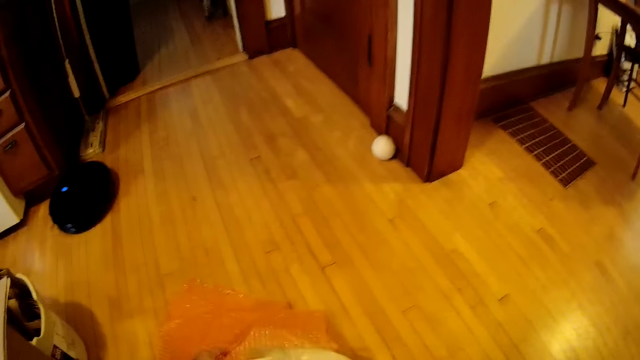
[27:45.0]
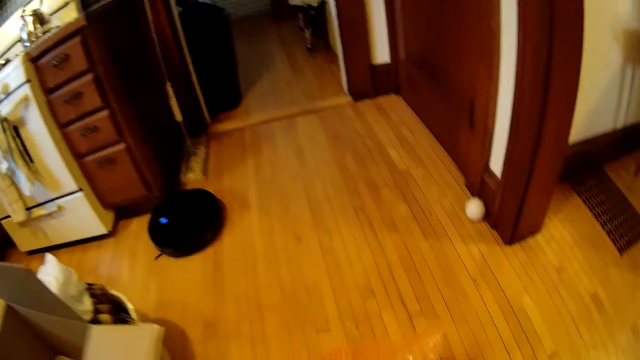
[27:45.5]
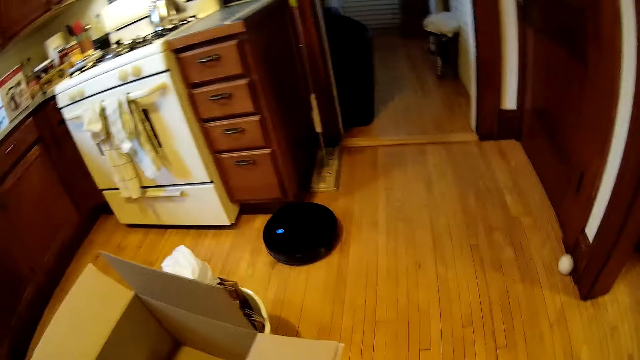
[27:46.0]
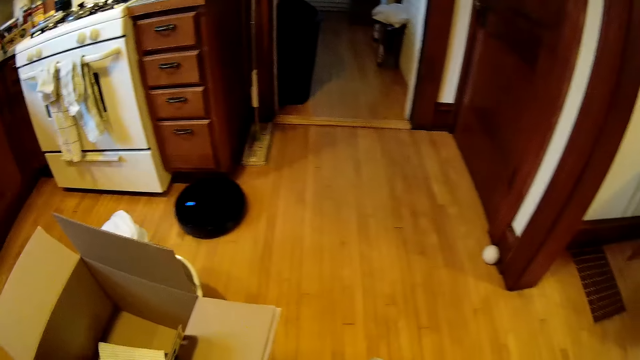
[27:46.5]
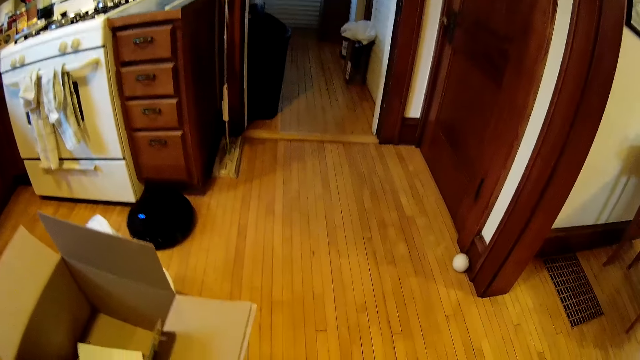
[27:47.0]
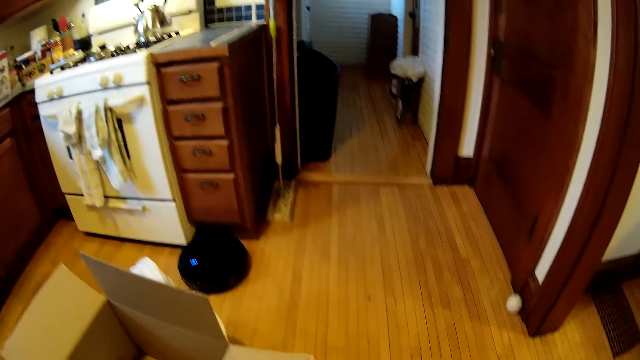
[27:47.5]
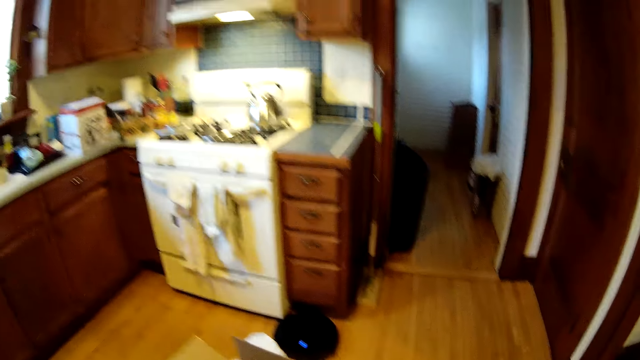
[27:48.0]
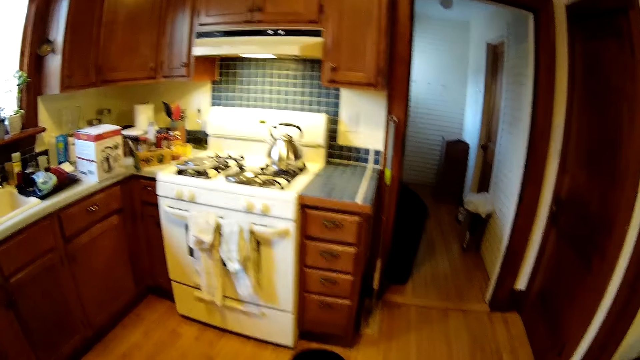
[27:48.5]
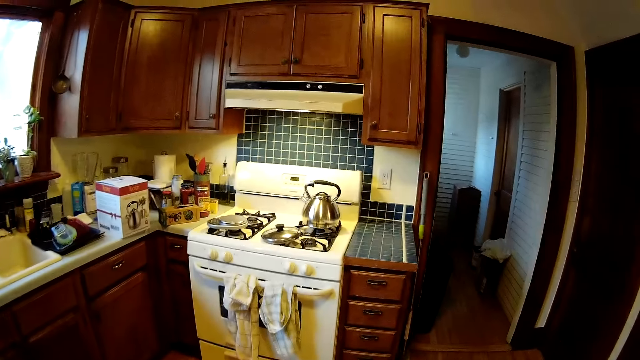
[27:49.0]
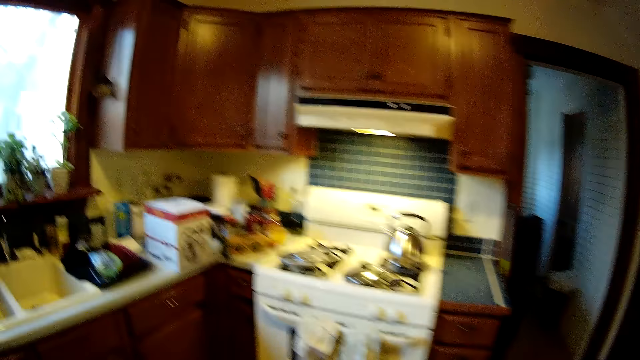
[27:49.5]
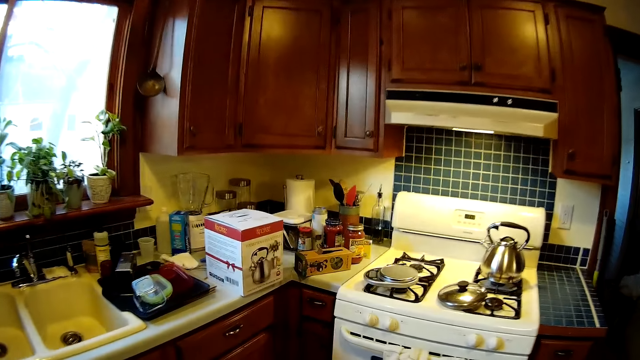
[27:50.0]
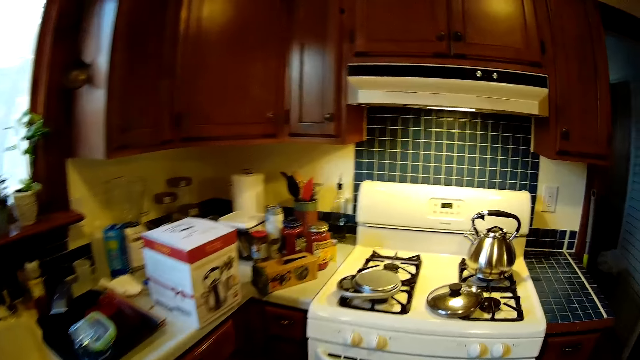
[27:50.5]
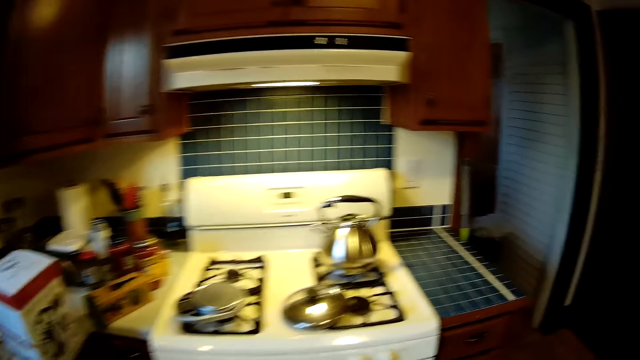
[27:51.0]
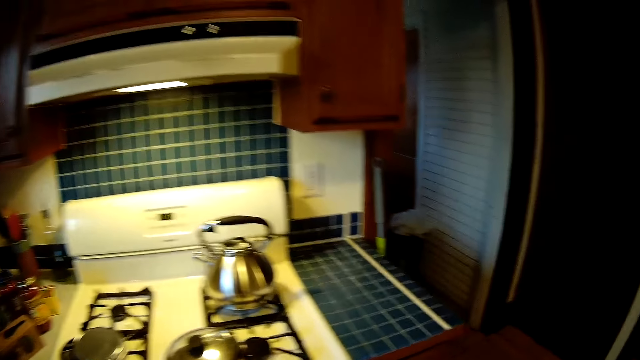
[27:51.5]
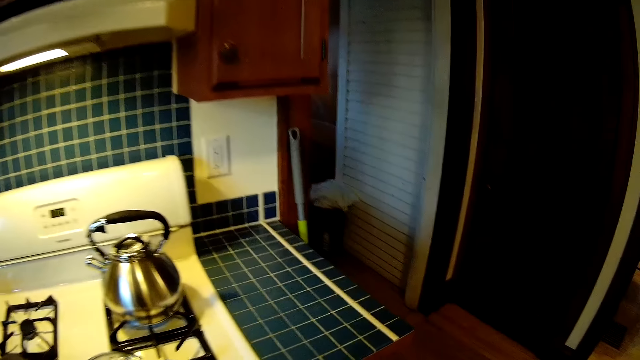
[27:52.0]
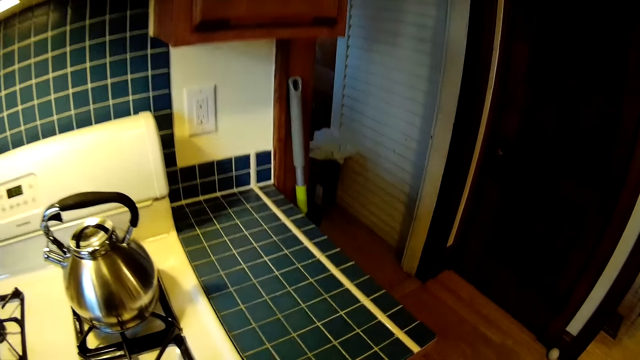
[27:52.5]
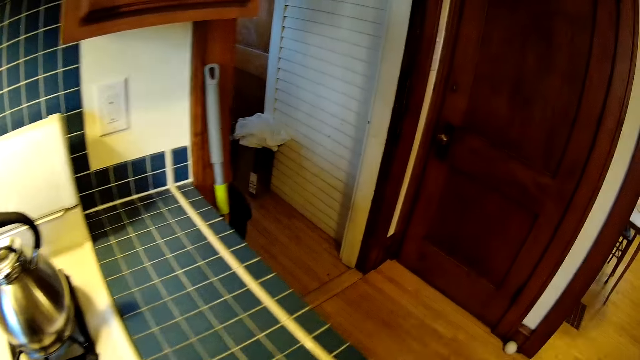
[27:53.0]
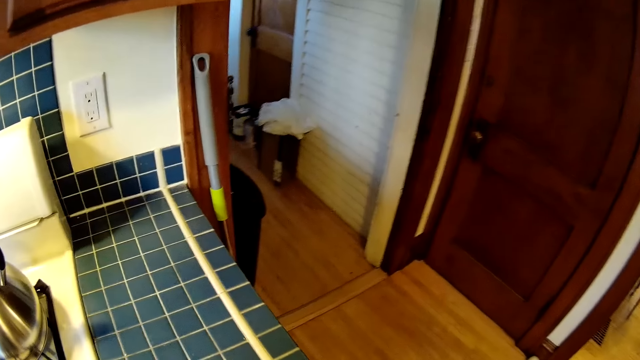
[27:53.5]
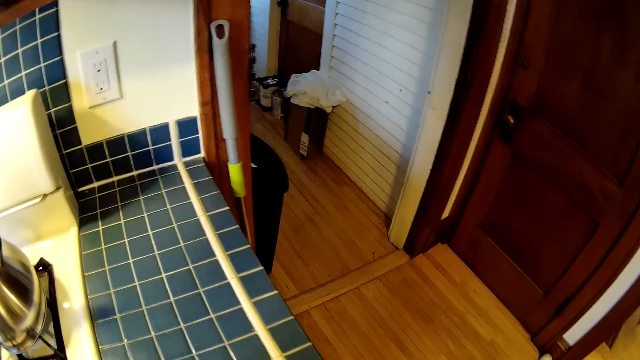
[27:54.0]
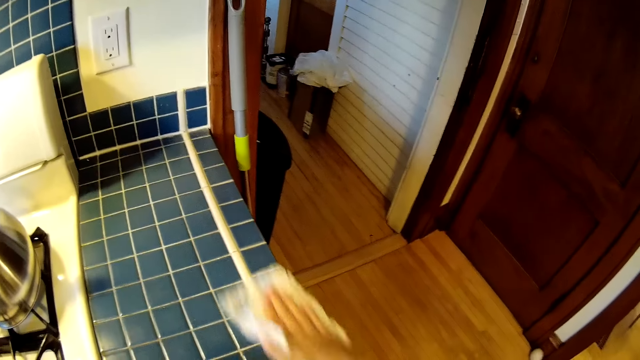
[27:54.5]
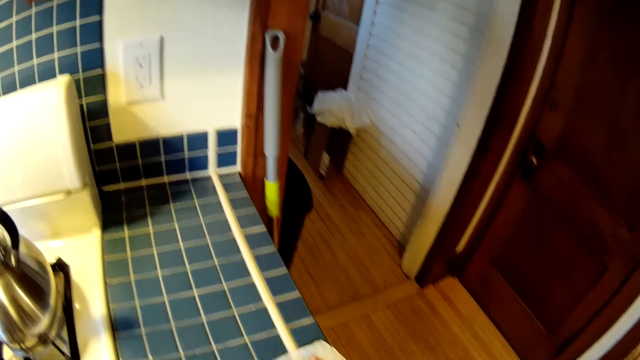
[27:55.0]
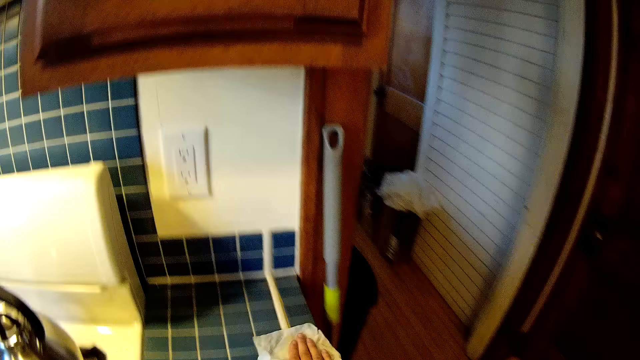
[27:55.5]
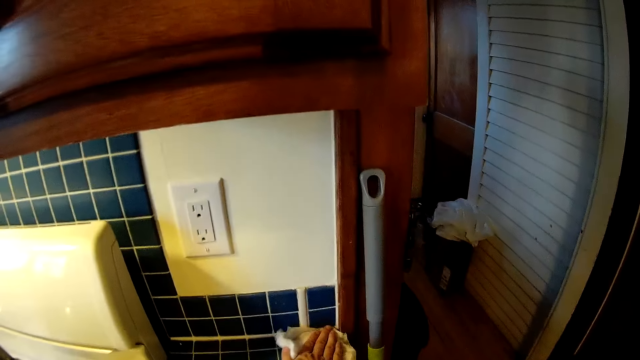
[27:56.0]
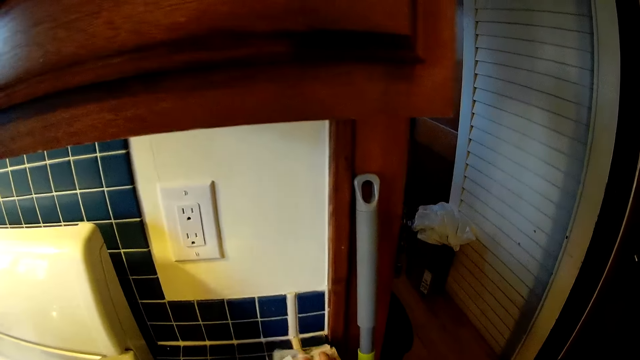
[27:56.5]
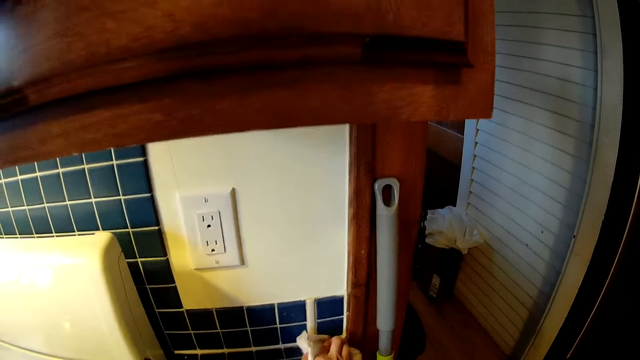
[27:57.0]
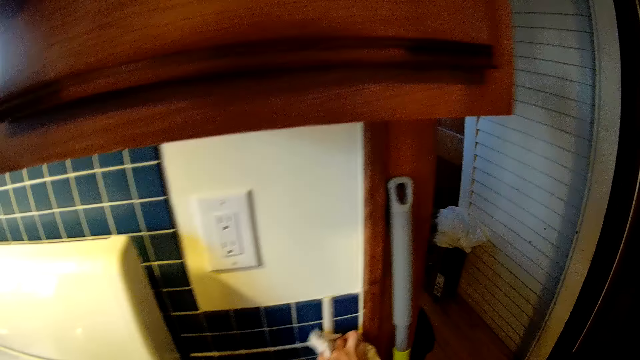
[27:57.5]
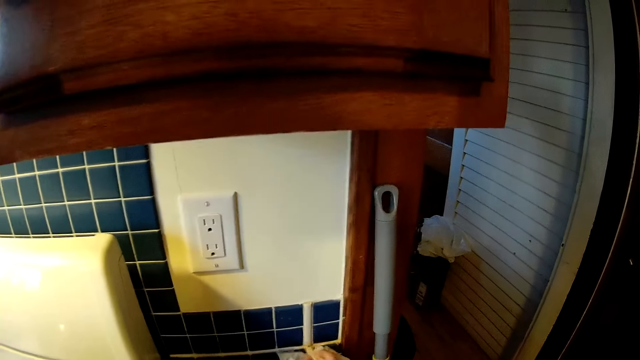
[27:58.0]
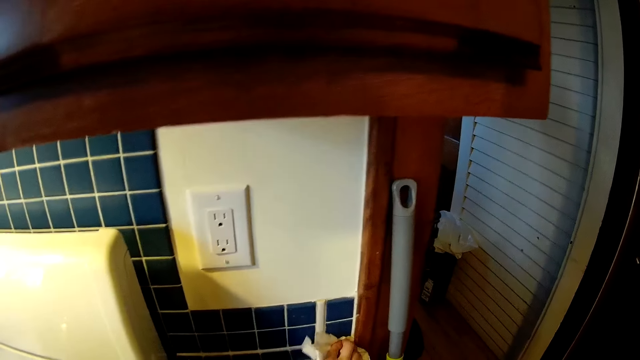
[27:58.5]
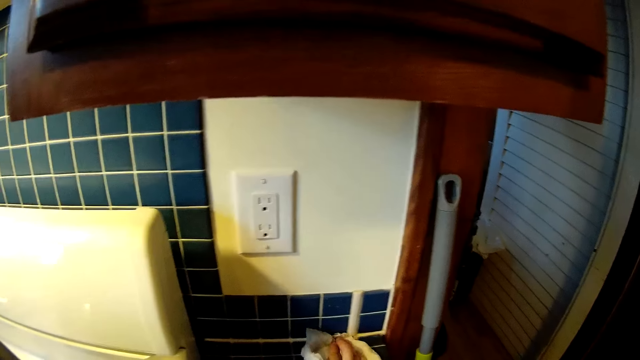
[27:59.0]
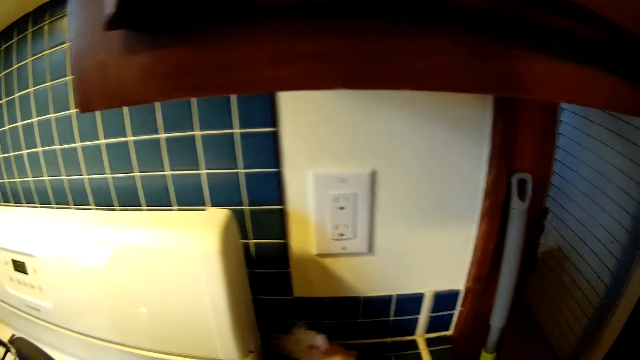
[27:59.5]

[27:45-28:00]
The camera wearer takes a plastic bag from the floor with his right hand. He wipes a kitchen shelf with a sponge with his right hand.

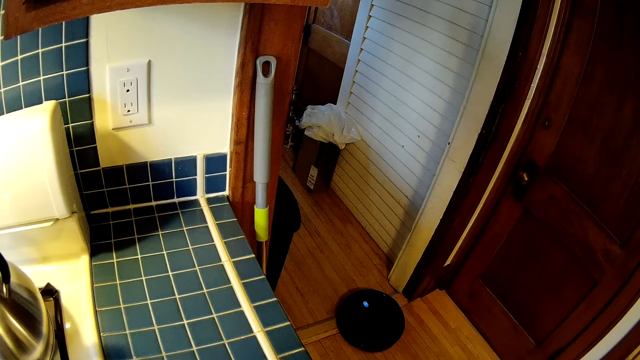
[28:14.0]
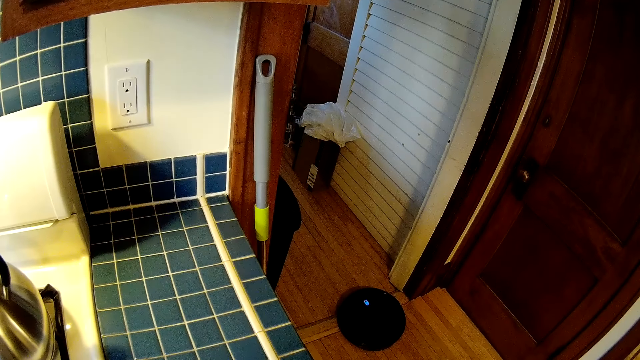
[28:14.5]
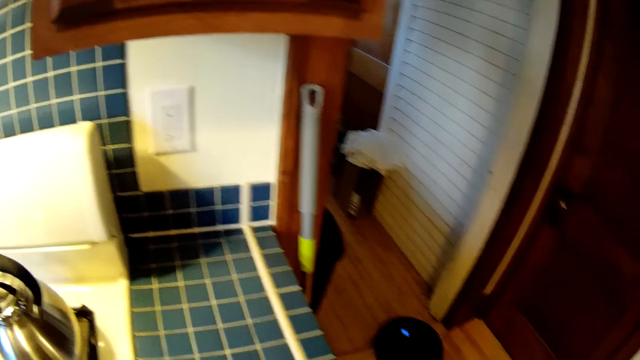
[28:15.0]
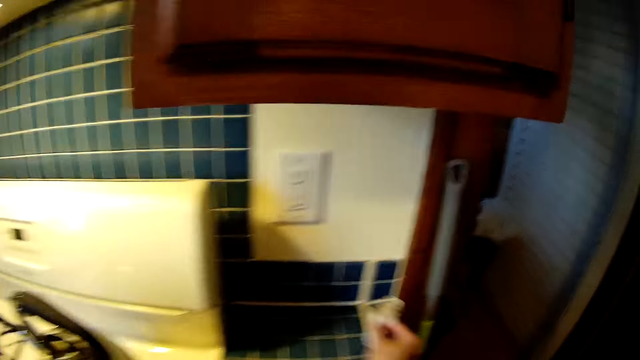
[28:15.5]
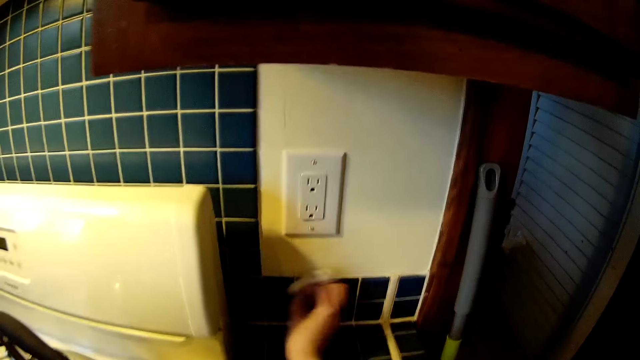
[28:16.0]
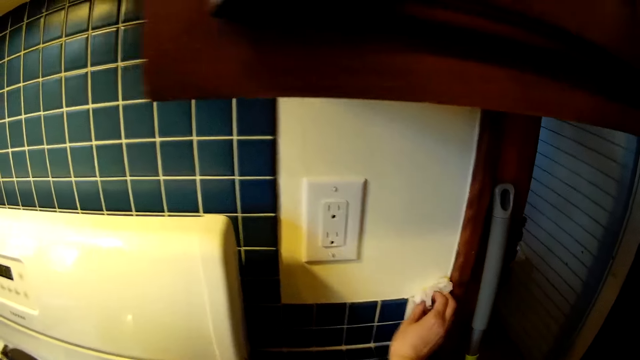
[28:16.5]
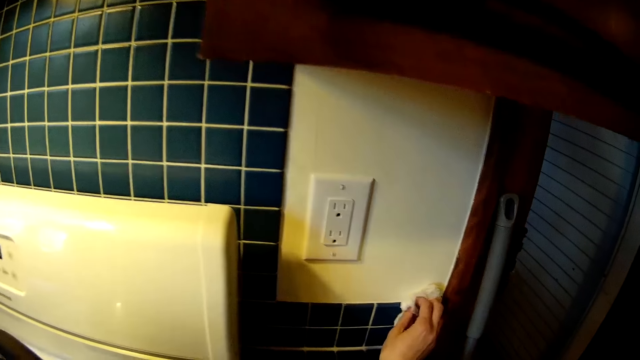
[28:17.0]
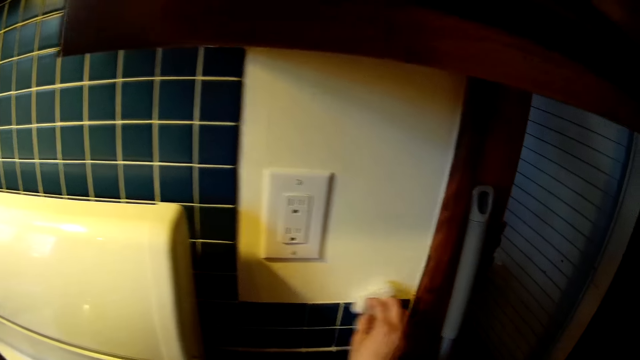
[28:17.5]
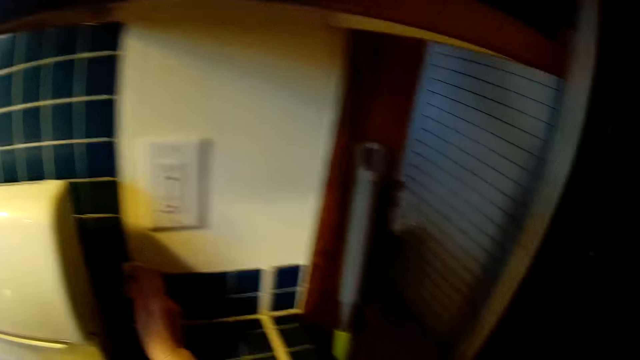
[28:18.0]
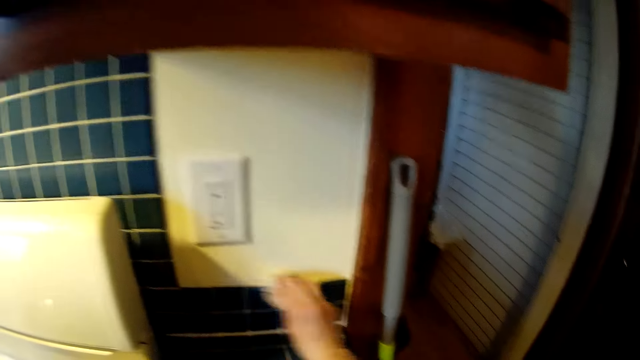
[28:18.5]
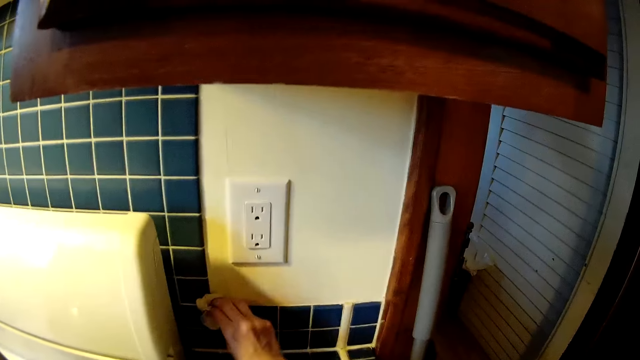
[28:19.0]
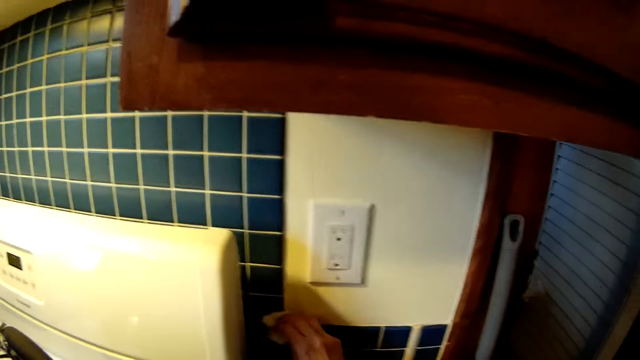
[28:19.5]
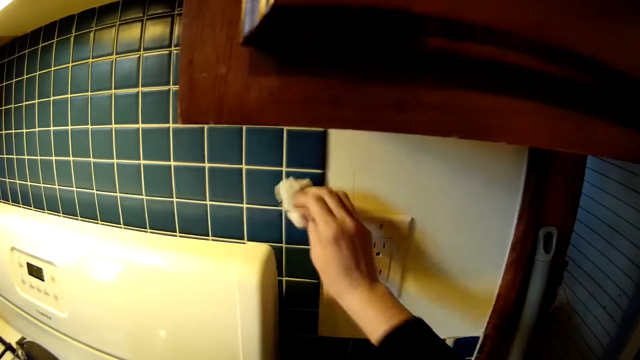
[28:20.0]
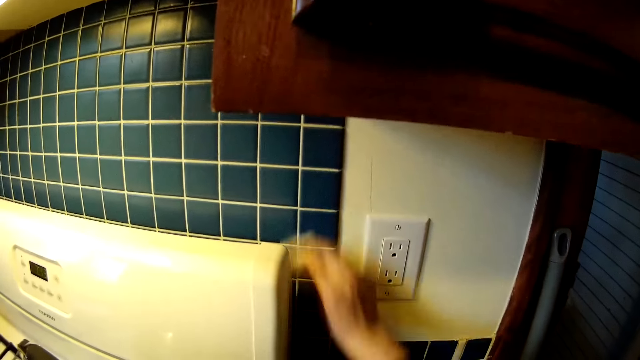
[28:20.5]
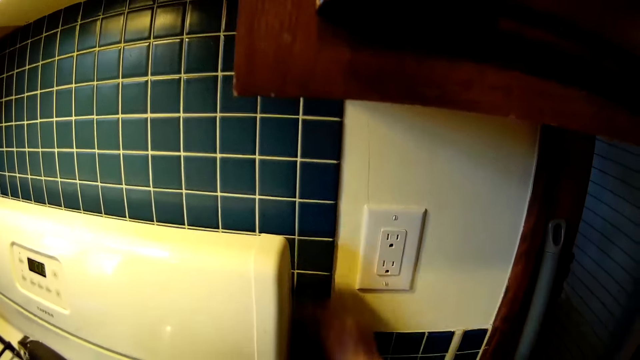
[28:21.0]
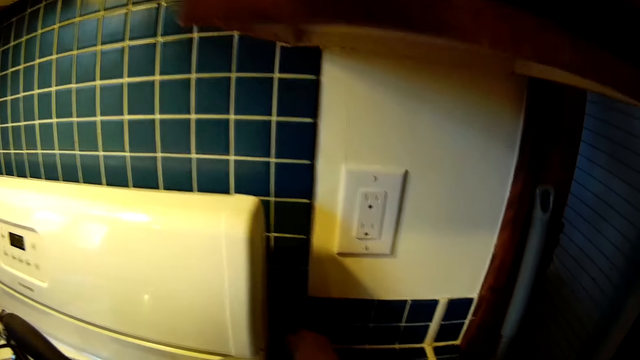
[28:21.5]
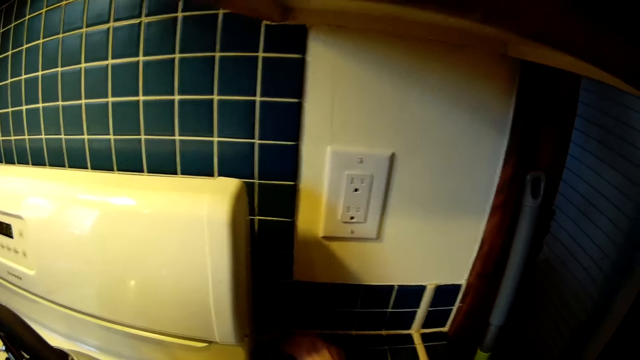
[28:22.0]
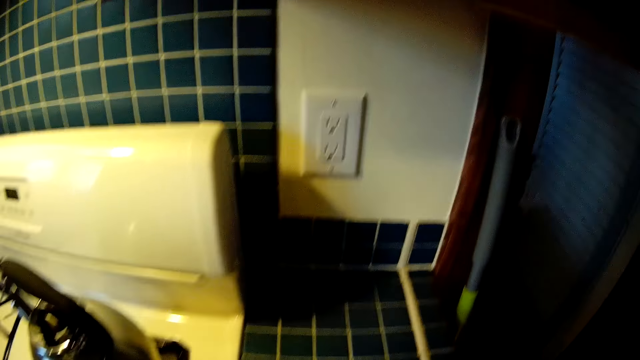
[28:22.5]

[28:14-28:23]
The camera wearer wipes a wall with the sponge. He wipes the shelf with the sponge.
